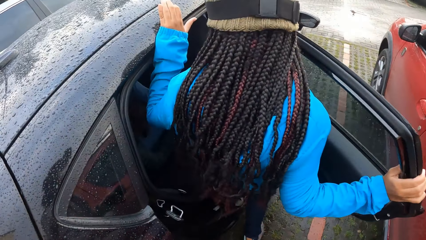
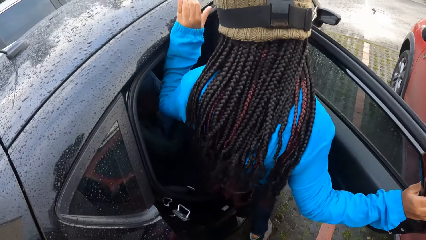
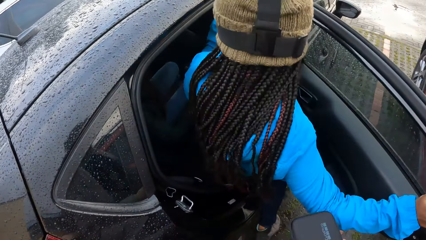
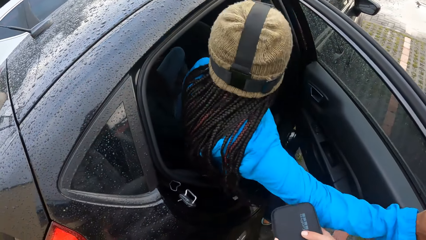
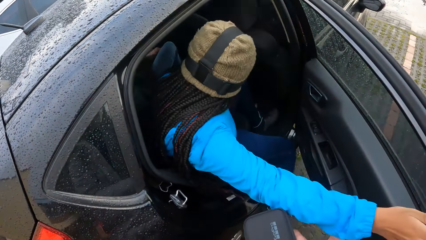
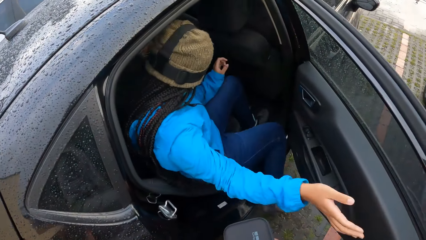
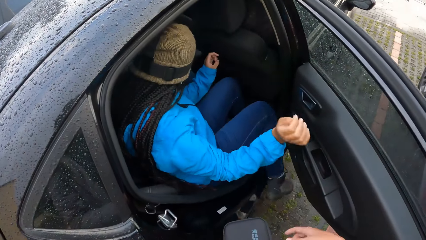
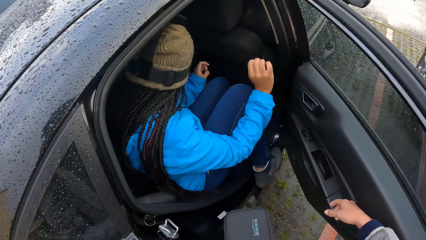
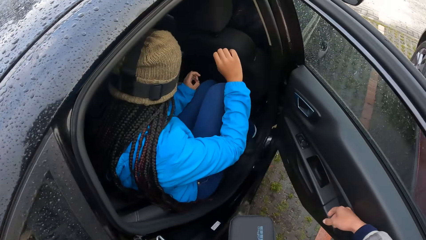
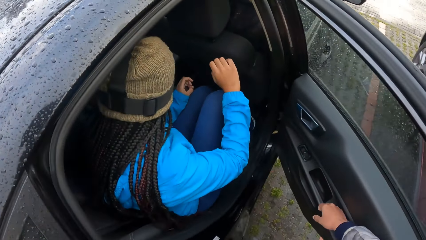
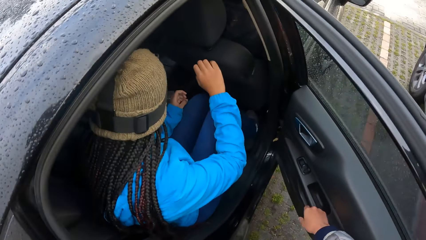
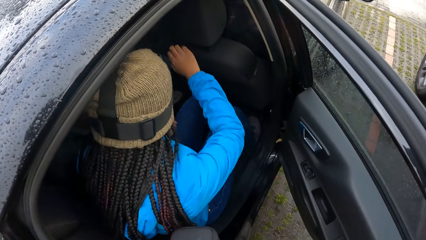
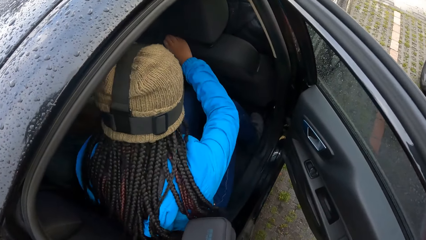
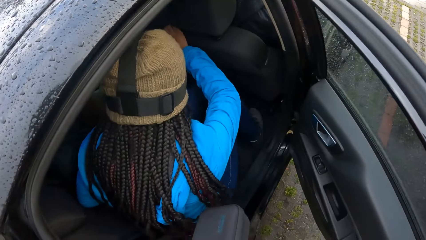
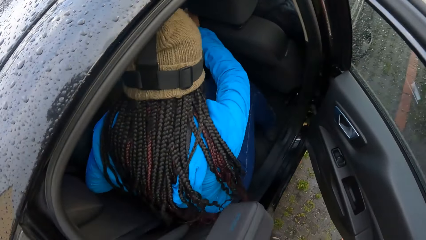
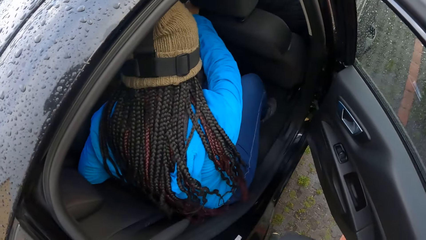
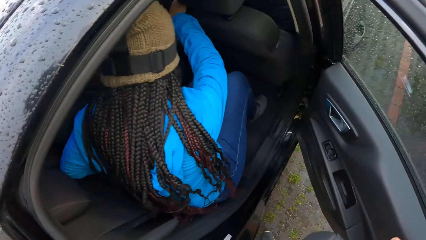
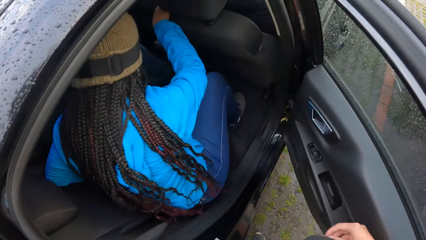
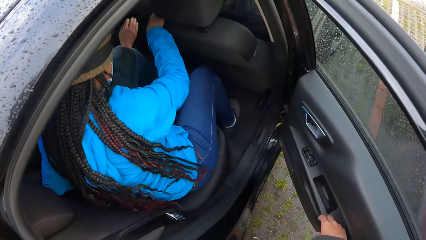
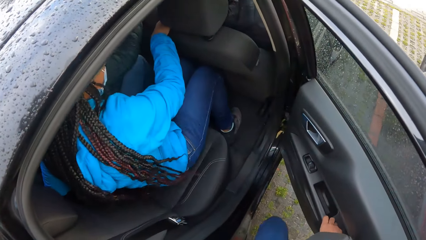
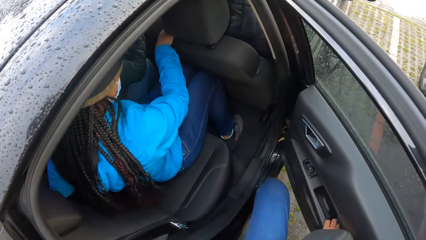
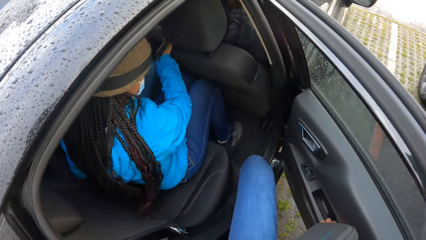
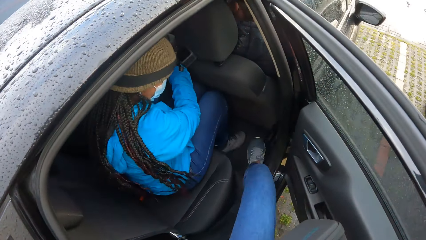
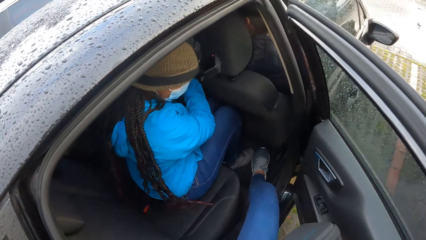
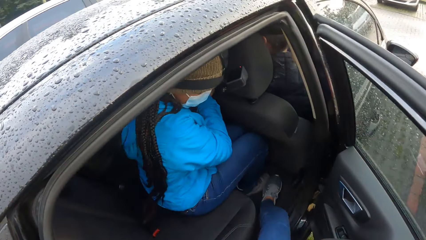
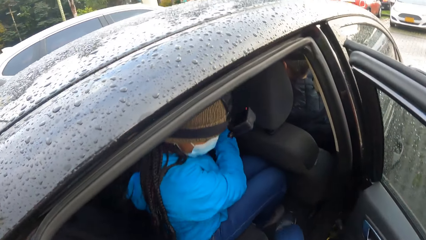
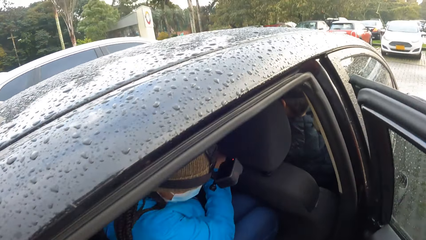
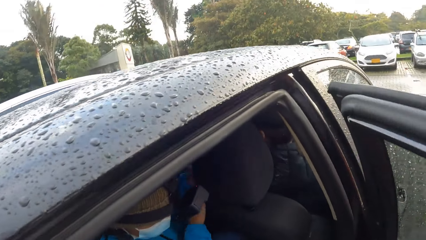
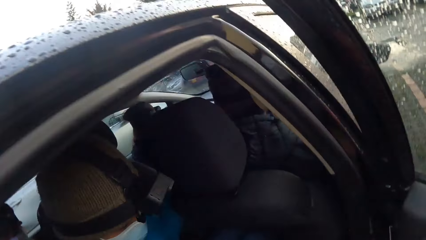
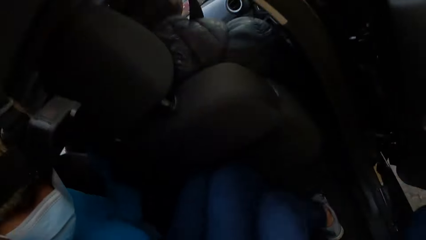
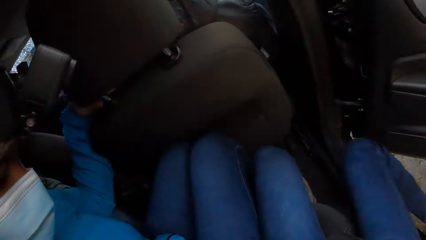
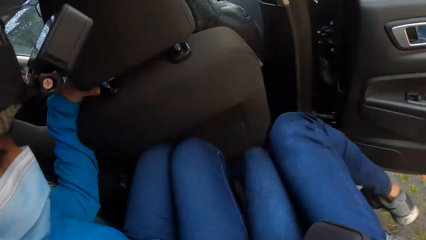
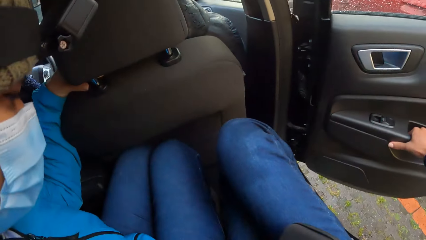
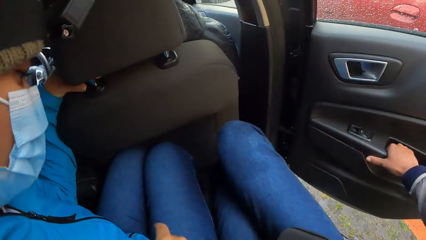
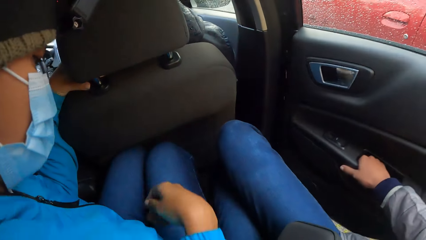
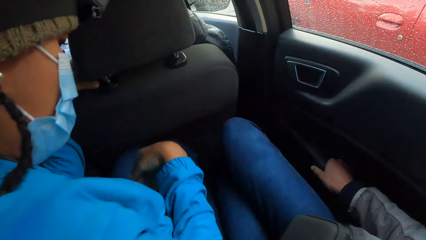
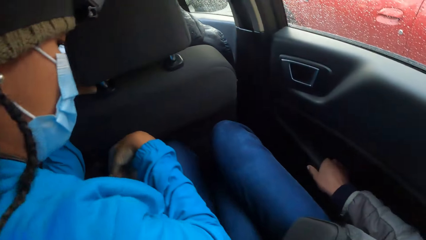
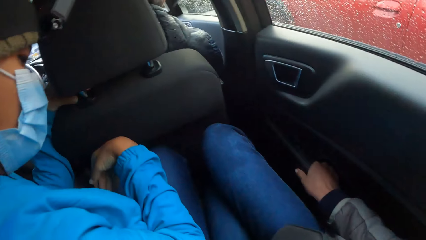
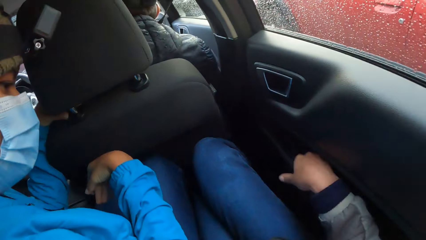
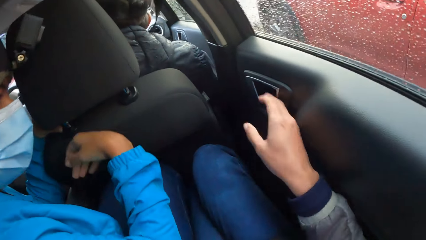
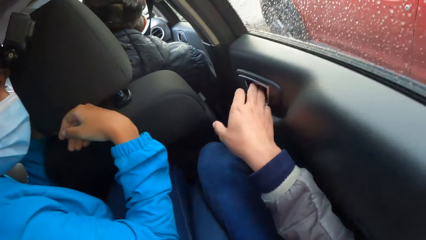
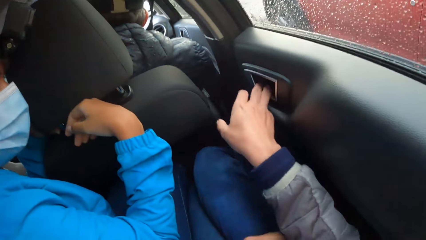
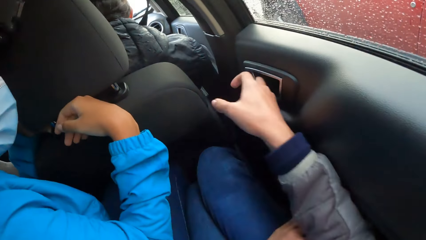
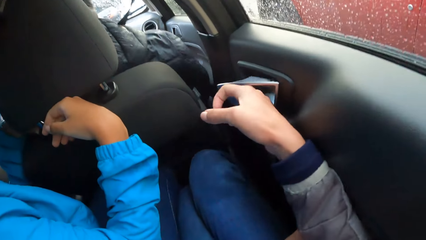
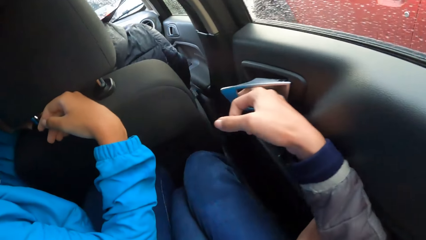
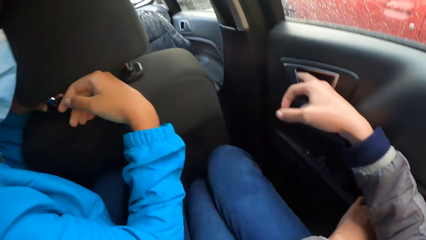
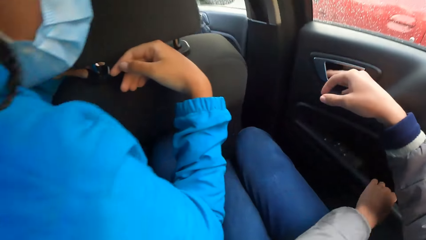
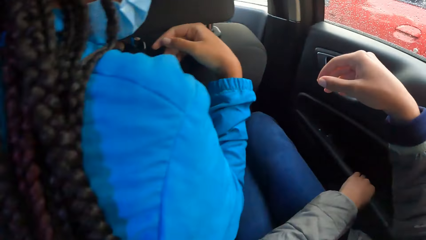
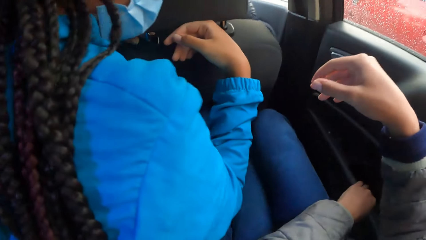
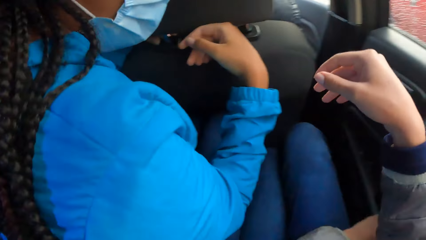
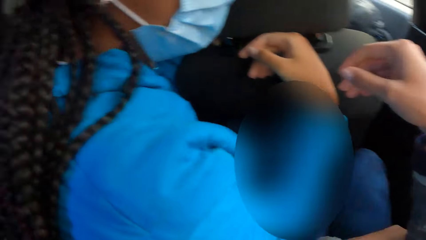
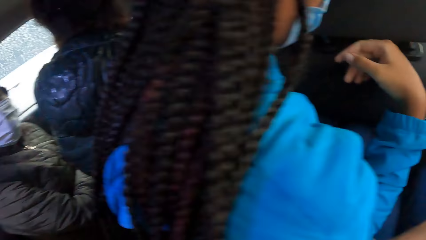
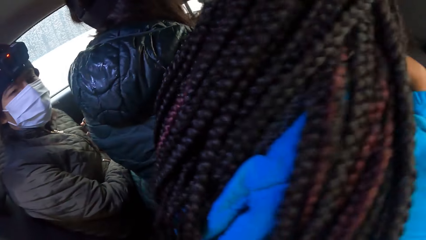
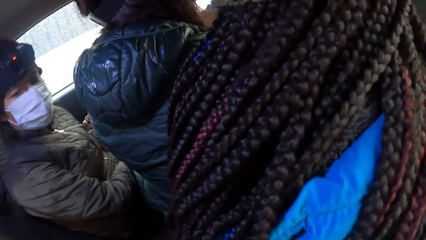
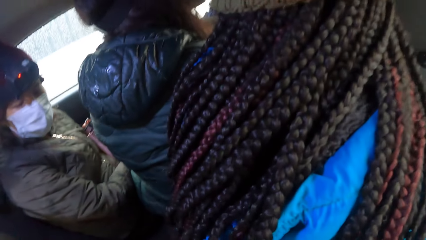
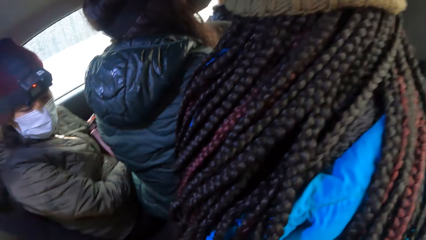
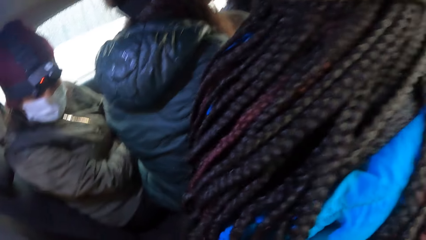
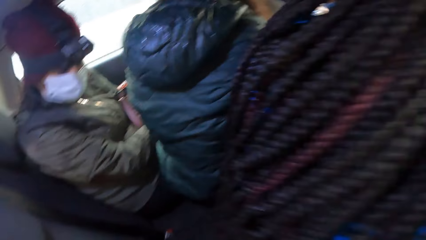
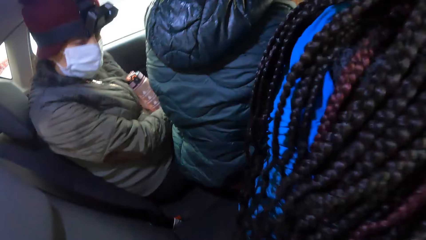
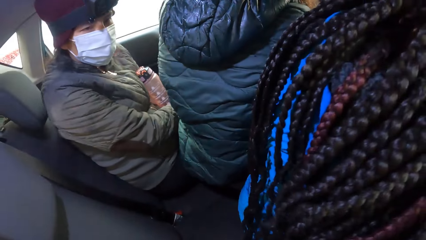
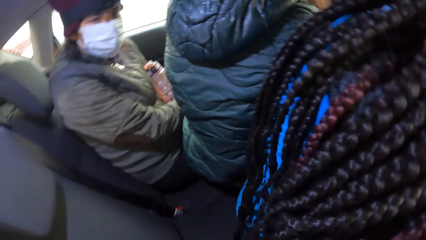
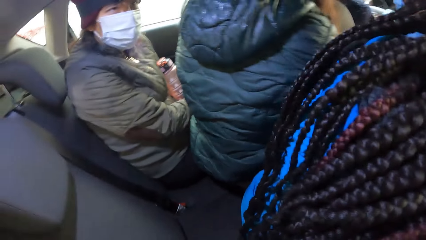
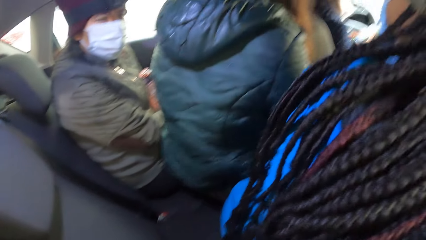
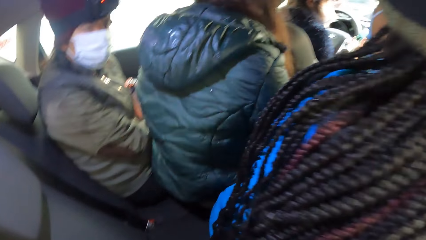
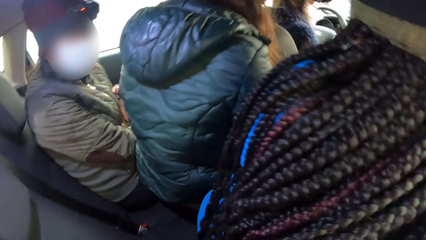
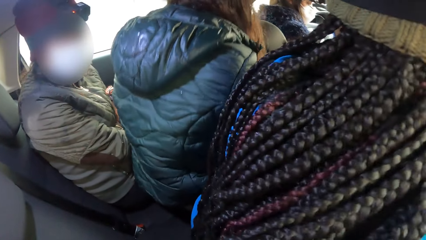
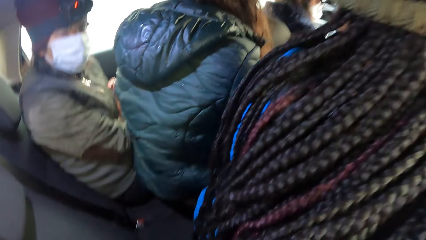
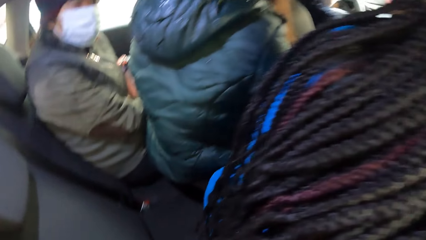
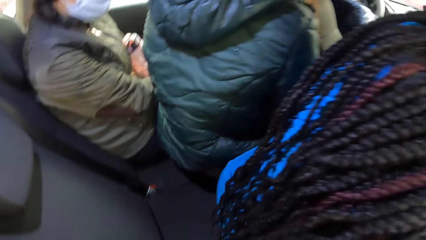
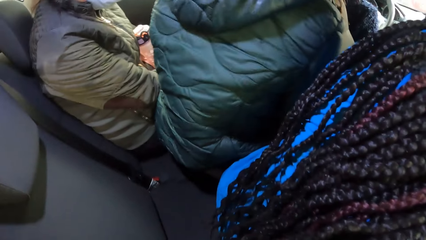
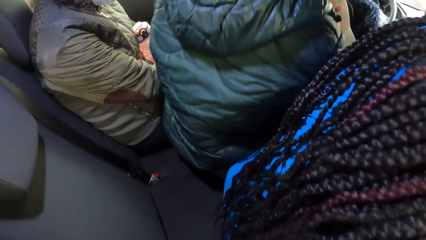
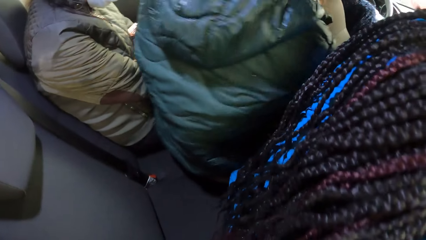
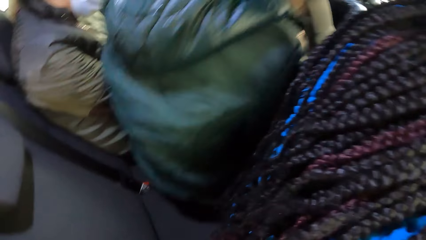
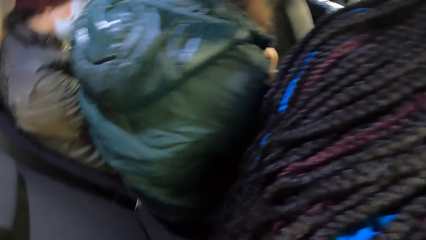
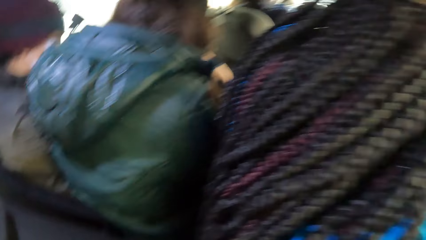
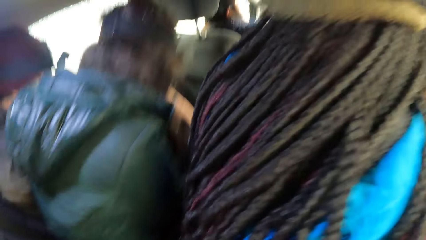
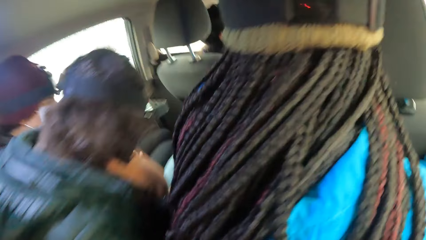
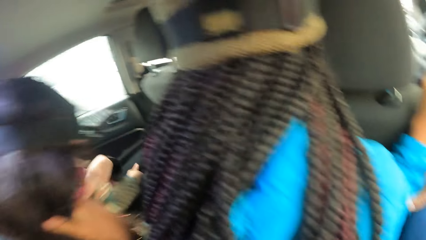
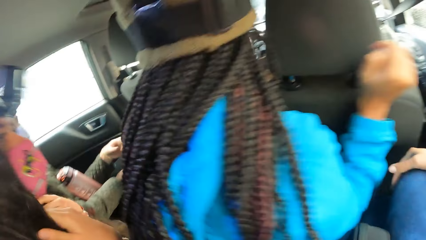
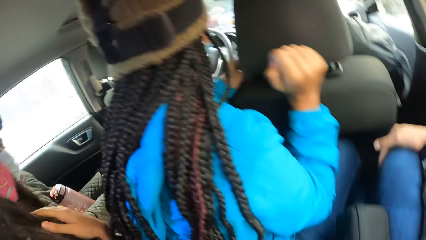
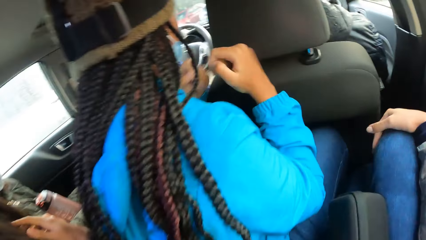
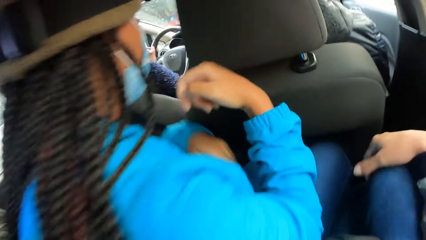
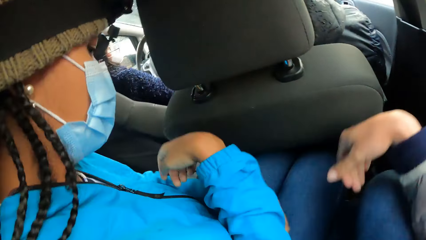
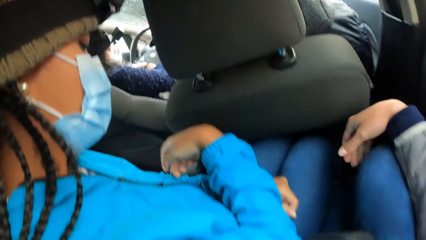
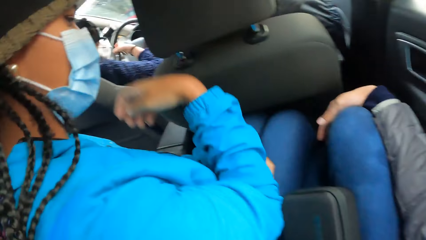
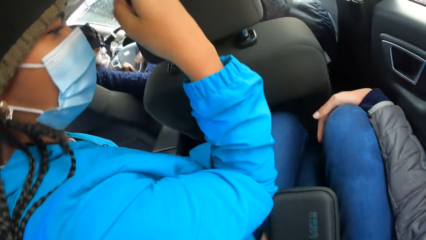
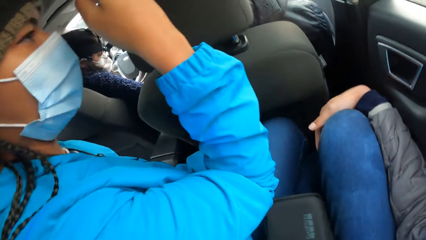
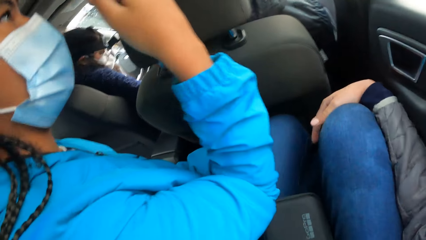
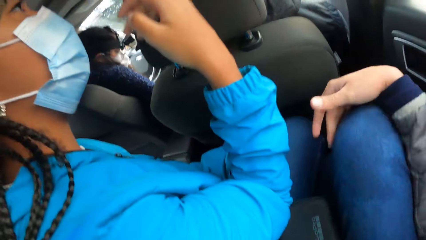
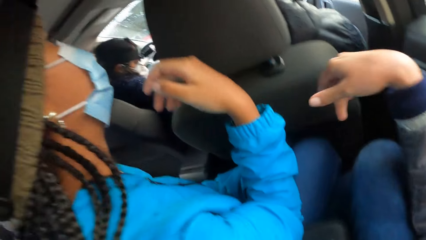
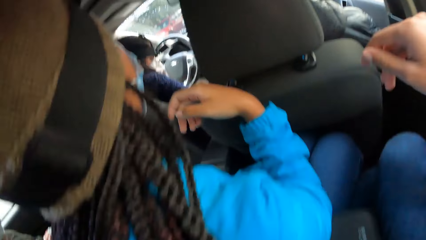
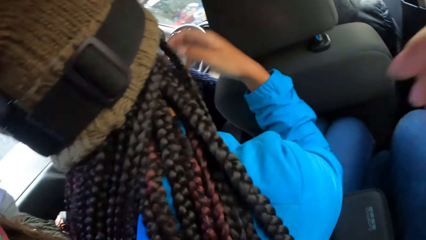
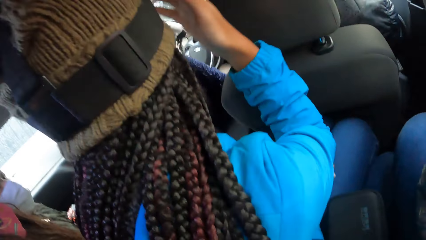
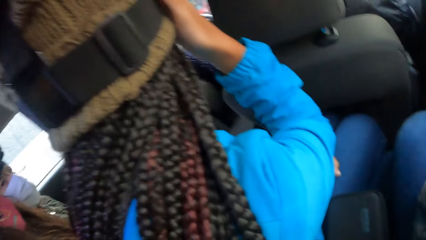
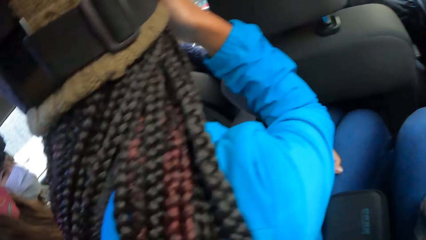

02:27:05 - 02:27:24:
The camera wearer looks at a woman. The woman enters the car through the right passenger door. The camera wearer enters the car through the right passenger door. She sits in the car and closes the right passenger door with her right hand. She looks at the passengers in the car and looks at the woman.
